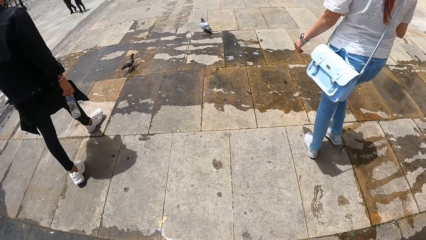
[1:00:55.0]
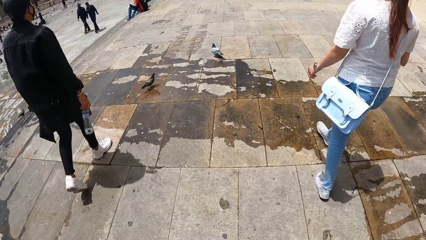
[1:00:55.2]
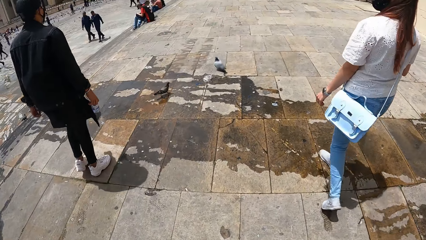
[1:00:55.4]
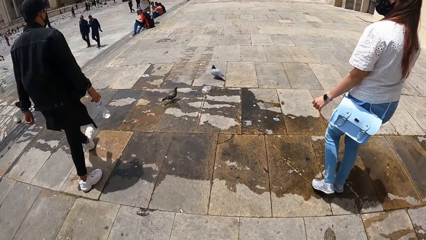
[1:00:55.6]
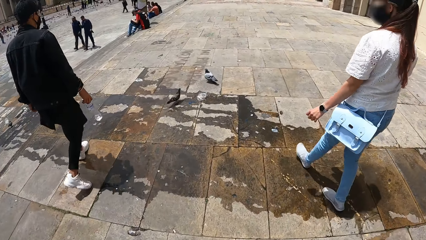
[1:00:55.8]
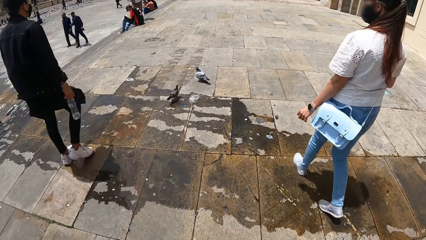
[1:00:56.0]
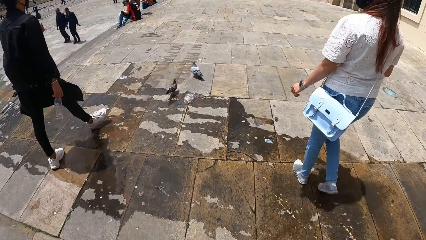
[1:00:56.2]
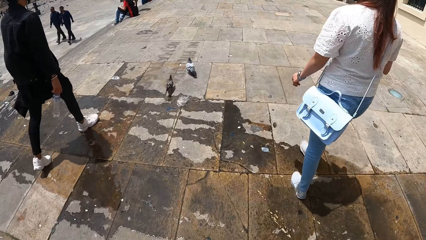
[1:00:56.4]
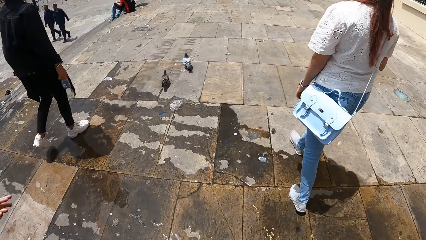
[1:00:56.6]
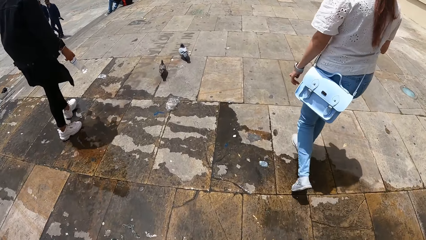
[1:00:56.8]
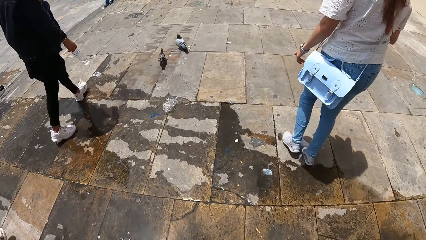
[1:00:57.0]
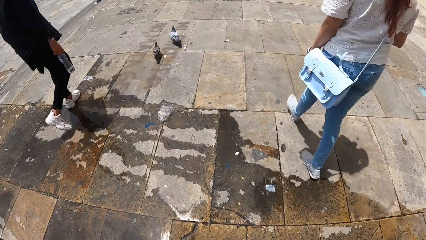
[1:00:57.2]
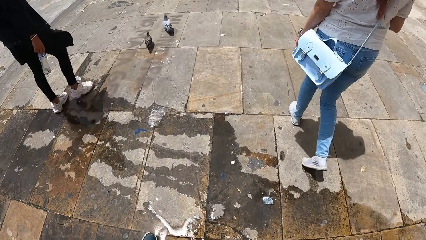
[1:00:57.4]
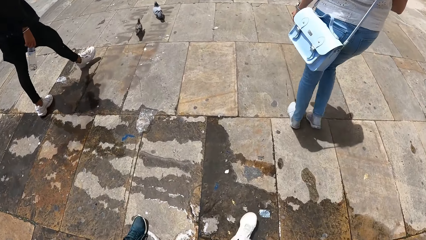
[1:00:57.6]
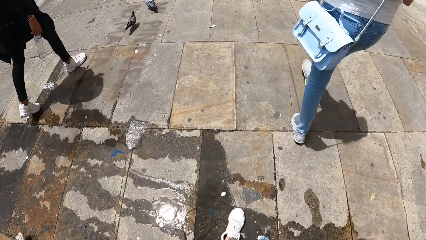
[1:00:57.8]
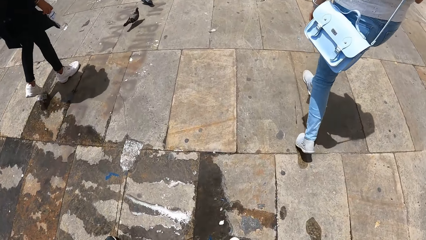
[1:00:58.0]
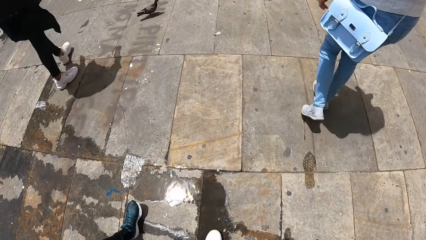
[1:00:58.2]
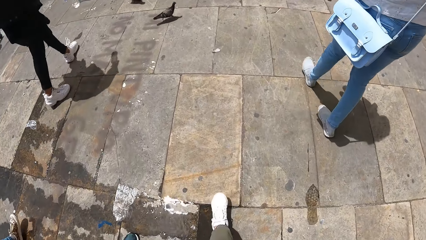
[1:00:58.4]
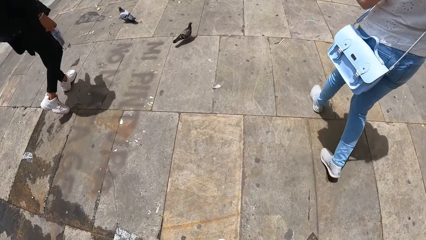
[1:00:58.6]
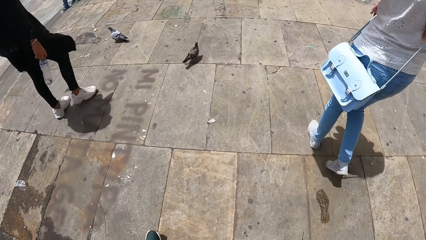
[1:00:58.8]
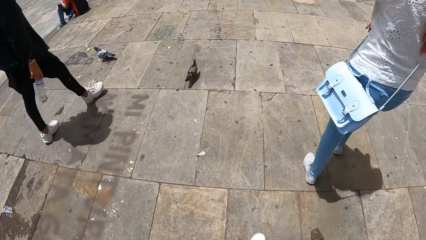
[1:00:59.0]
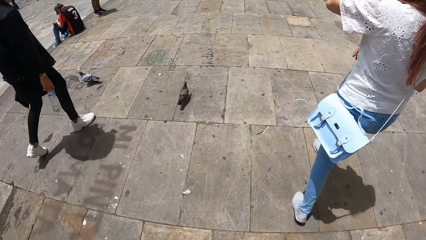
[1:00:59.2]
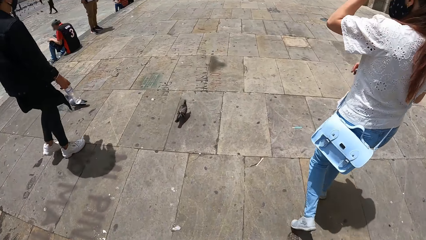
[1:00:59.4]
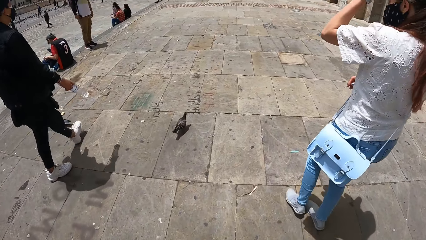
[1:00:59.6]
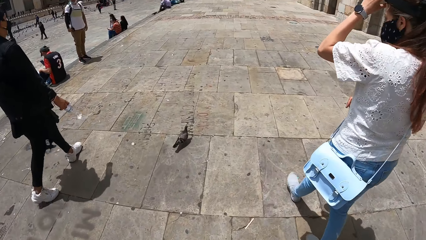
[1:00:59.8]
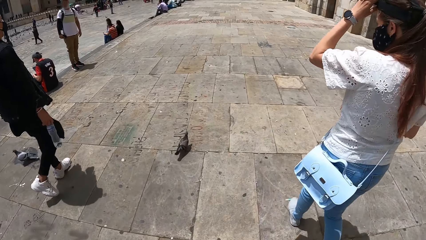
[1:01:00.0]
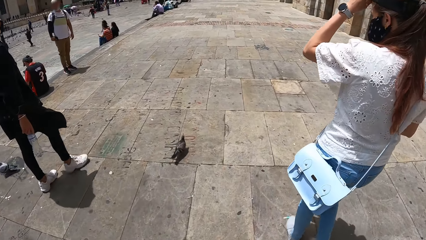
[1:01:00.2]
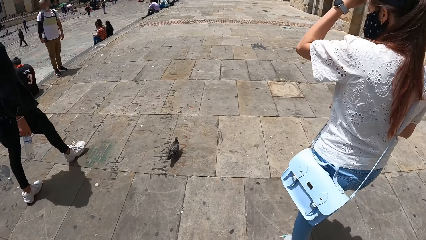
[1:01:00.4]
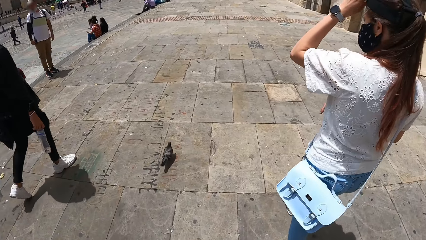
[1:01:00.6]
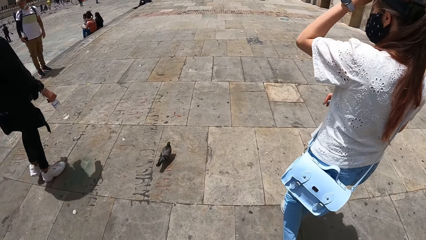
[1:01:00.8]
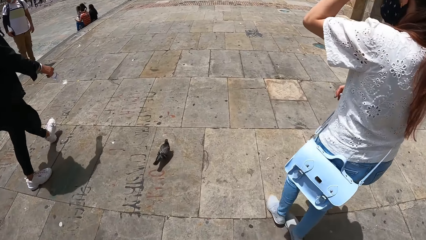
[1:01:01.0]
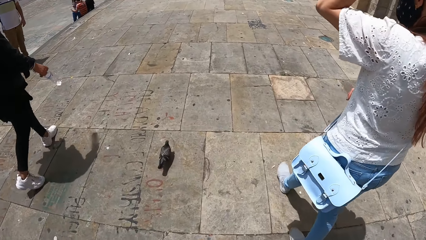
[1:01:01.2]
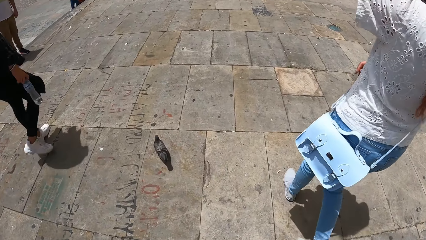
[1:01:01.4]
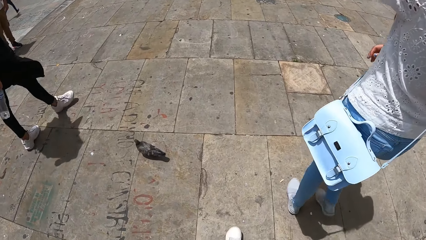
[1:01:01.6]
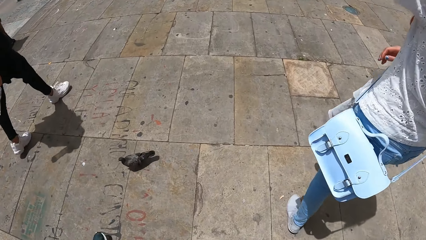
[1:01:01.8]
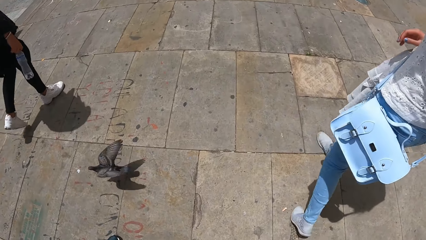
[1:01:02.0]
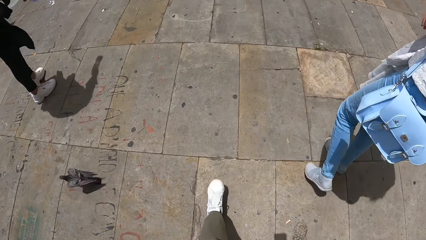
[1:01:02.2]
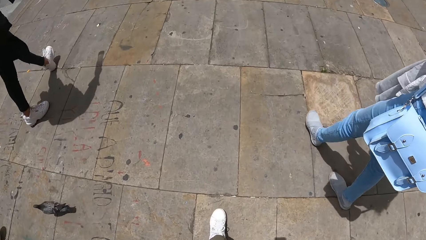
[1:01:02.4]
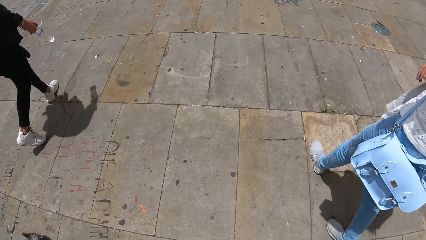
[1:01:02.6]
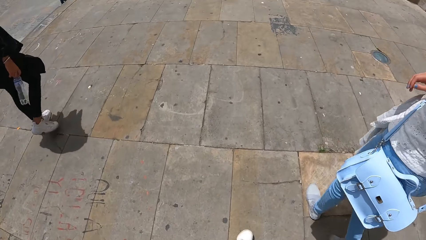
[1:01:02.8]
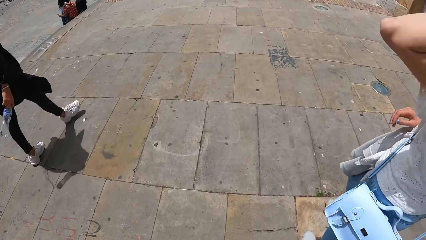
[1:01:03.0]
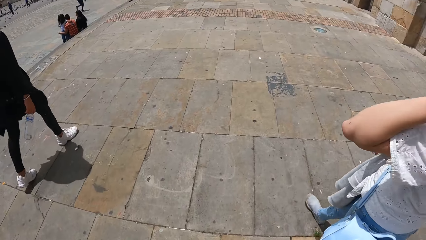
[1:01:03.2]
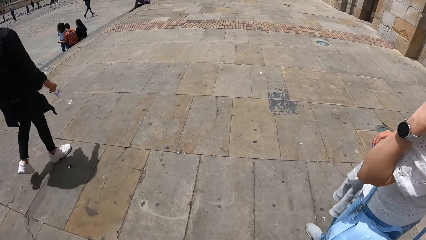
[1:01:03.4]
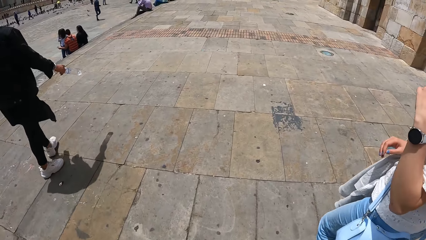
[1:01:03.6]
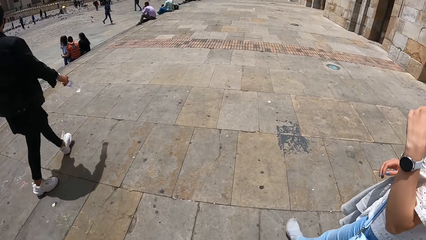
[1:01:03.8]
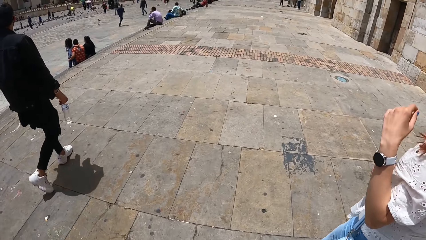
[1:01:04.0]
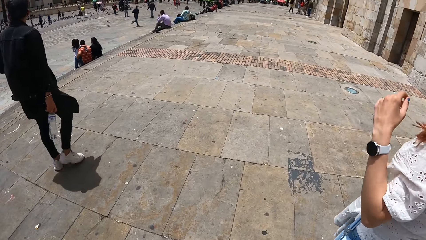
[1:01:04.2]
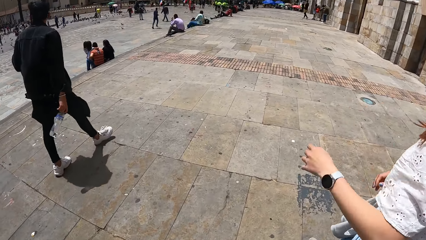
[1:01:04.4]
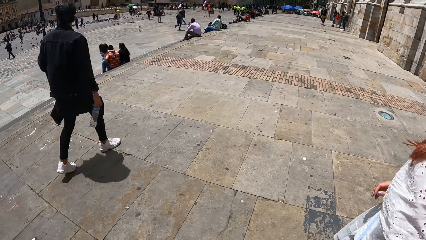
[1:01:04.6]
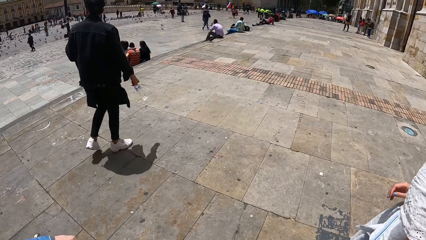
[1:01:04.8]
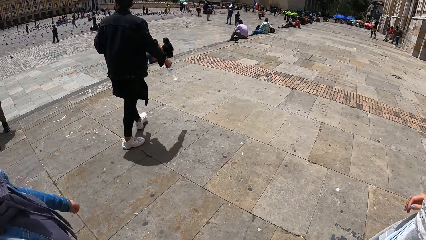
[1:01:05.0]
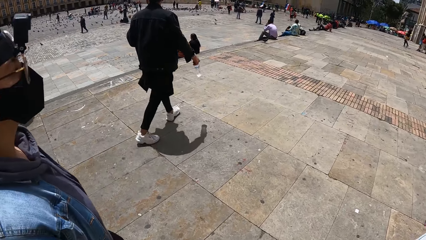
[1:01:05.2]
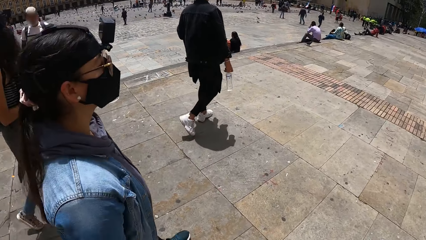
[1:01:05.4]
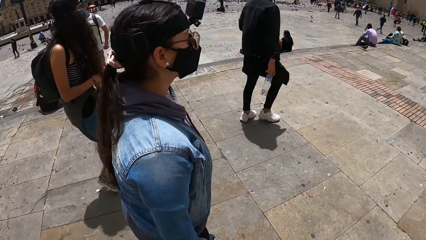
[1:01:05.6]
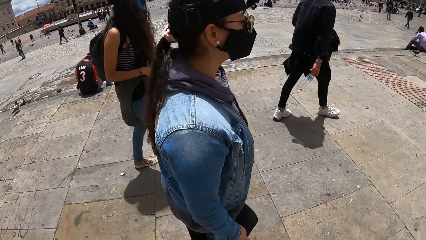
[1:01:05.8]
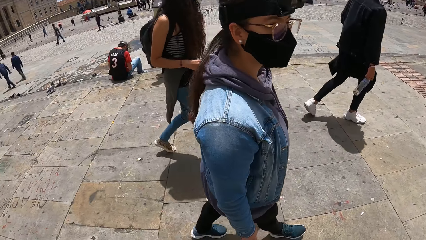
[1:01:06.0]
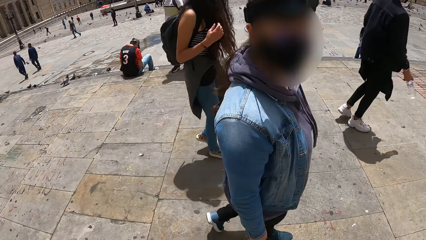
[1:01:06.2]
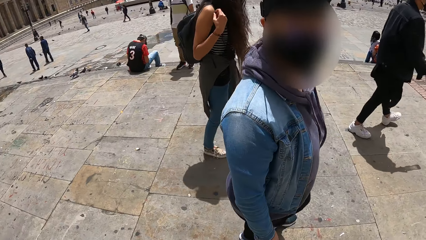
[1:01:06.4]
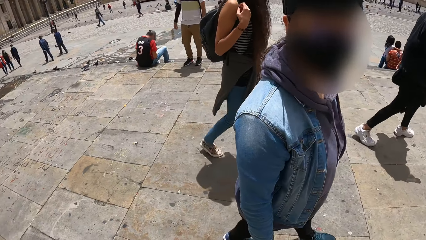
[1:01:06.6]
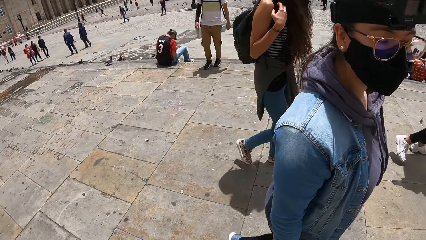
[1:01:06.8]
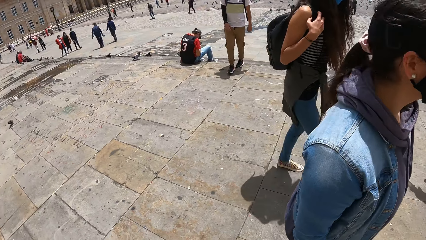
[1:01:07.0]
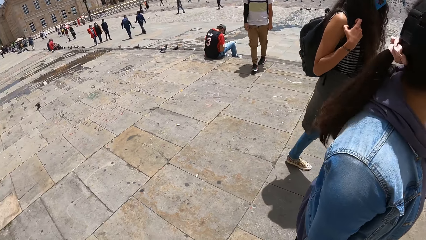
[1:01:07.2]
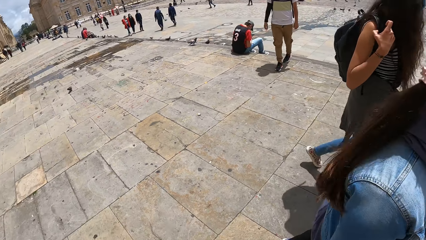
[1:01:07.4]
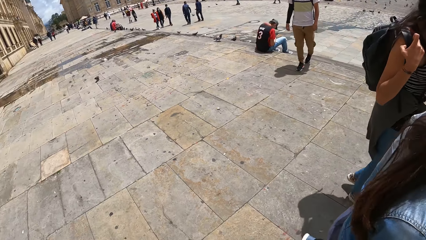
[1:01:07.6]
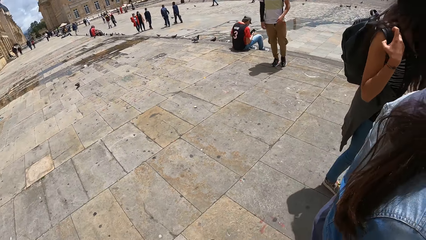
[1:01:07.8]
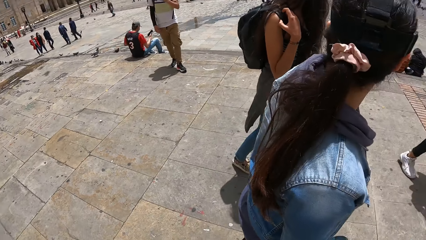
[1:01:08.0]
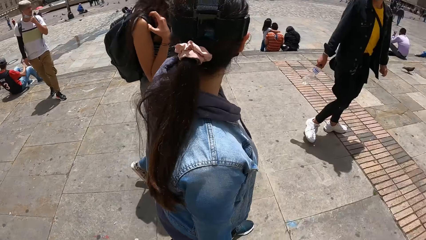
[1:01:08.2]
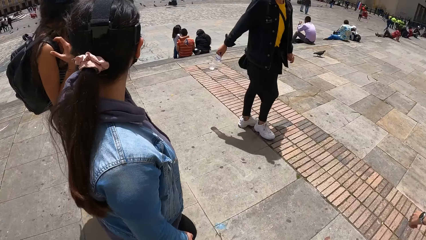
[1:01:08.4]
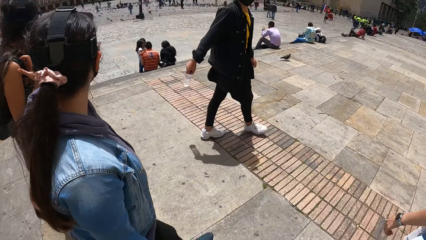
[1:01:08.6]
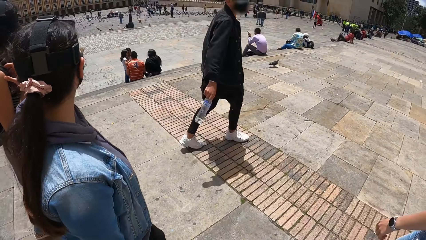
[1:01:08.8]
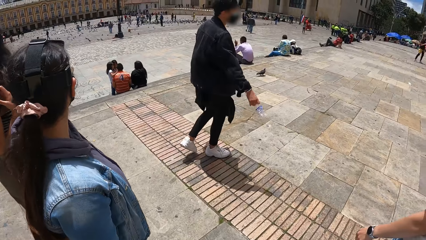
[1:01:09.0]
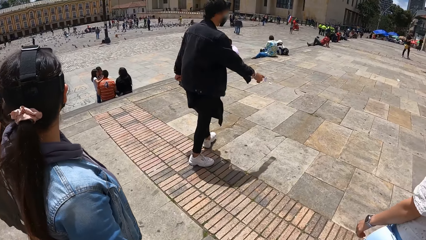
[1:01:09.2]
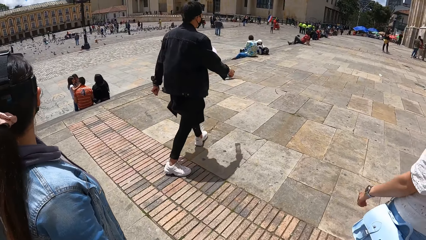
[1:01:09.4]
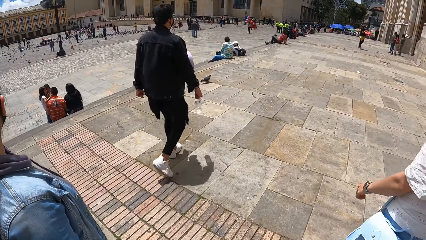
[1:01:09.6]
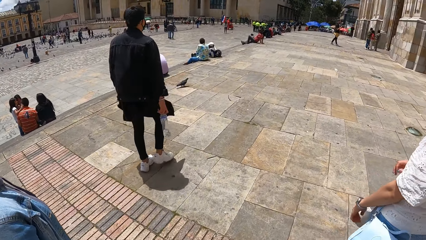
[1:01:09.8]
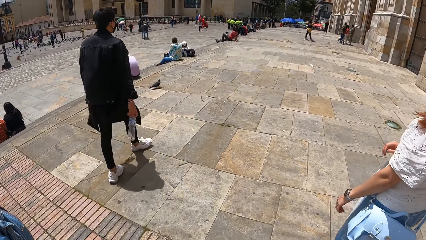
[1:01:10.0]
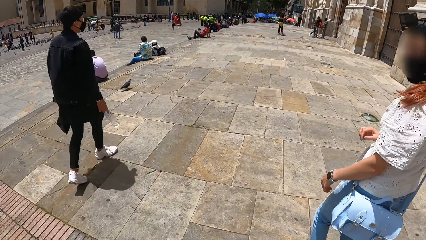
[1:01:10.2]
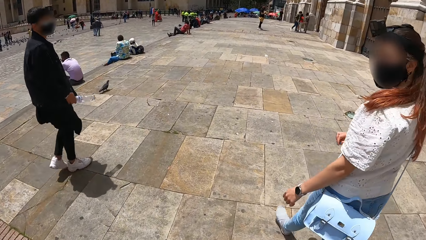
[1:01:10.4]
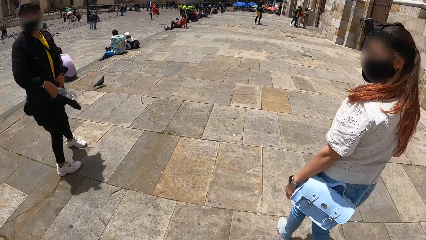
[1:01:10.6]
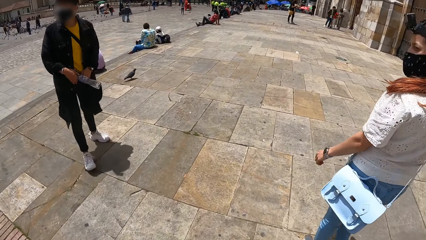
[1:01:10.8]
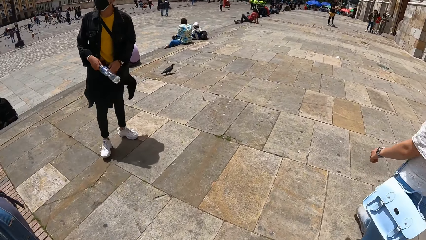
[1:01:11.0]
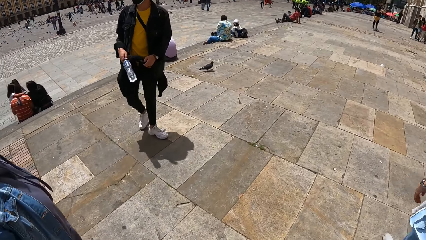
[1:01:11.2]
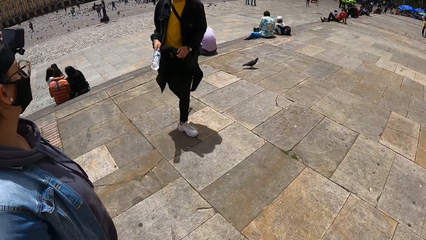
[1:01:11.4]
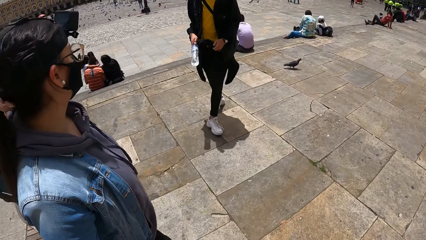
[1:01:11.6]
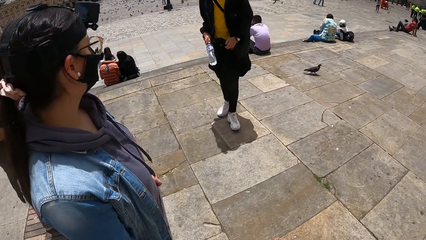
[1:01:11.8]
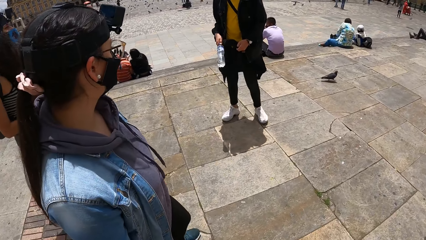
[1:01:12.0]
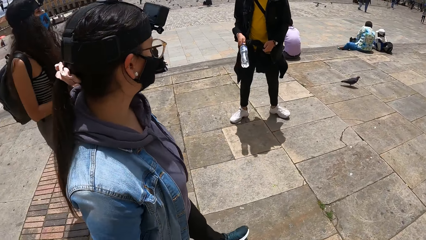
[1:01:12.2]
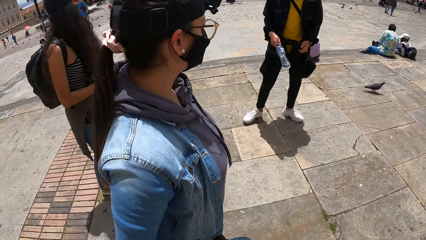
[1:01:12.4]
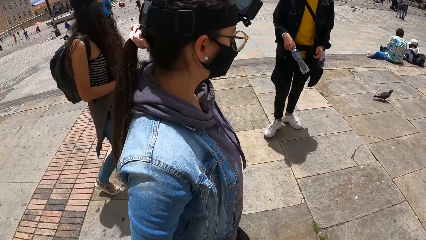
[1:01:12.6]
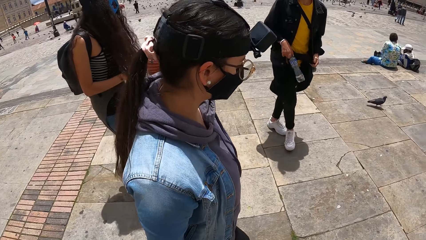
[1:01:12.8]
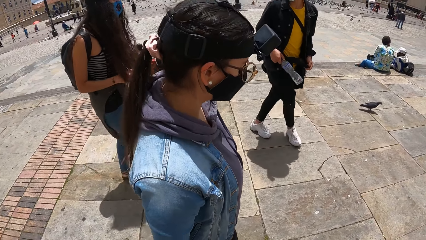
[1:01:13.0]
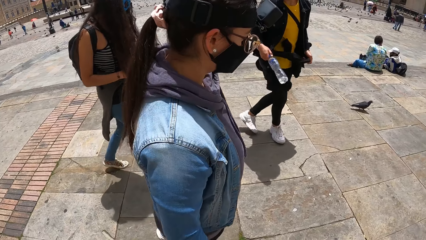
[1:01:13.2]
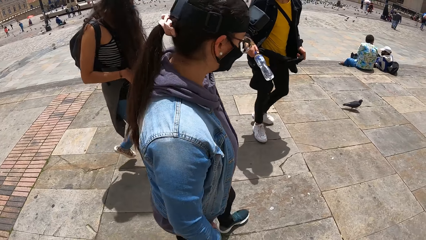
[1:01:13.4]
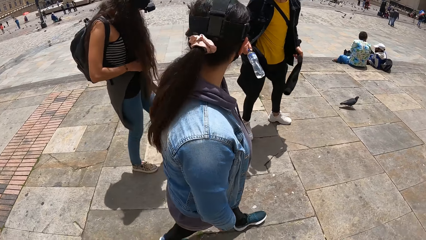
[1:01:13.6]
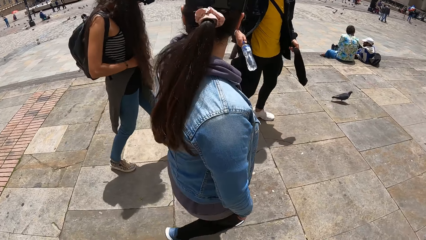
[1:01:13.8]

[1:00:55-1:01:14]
A woman adjusts a camera on her head with her left hand. The camera wearer interacts with another woman.
